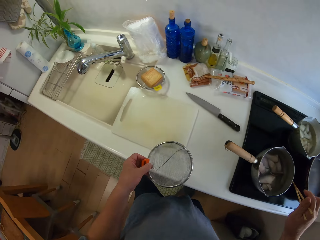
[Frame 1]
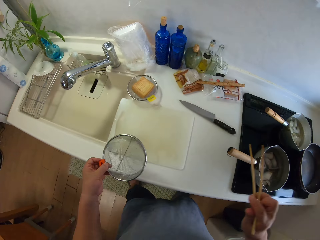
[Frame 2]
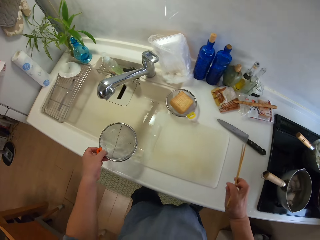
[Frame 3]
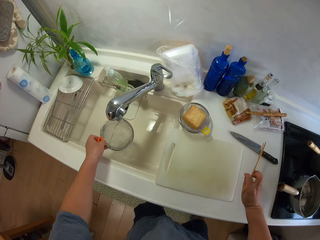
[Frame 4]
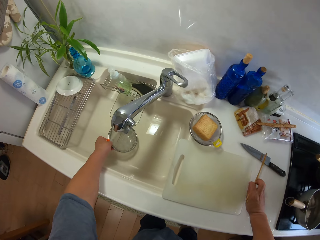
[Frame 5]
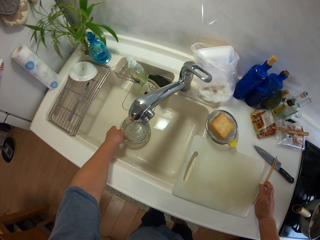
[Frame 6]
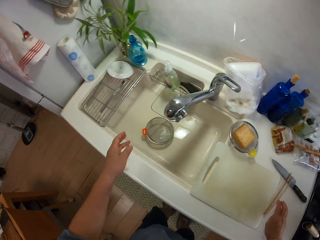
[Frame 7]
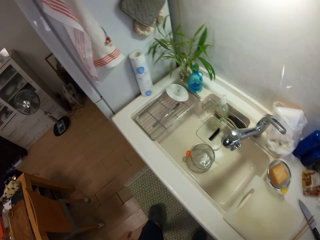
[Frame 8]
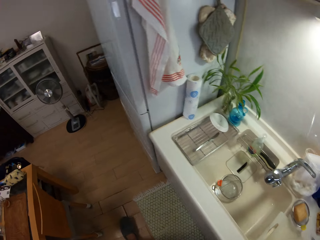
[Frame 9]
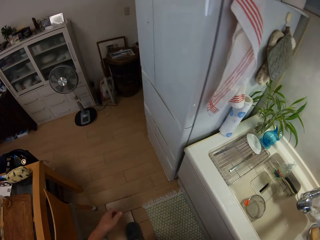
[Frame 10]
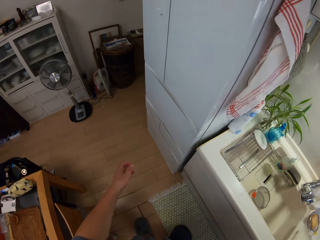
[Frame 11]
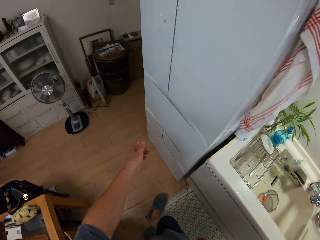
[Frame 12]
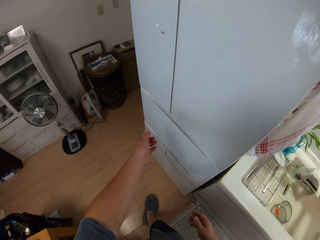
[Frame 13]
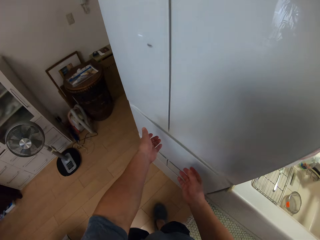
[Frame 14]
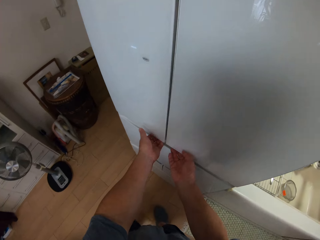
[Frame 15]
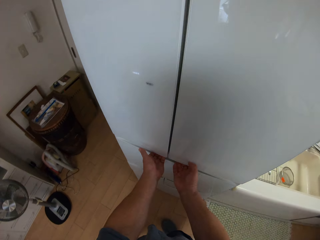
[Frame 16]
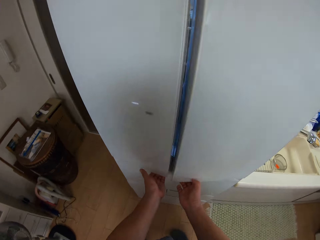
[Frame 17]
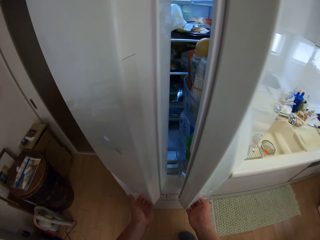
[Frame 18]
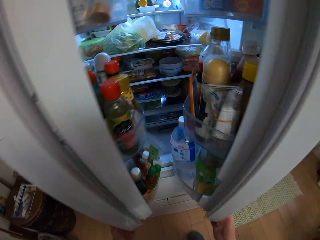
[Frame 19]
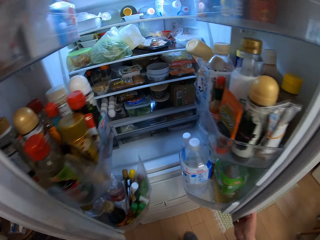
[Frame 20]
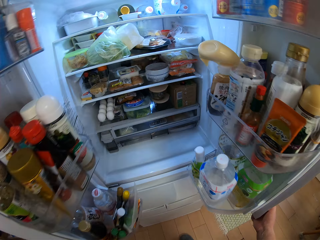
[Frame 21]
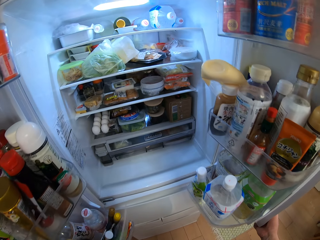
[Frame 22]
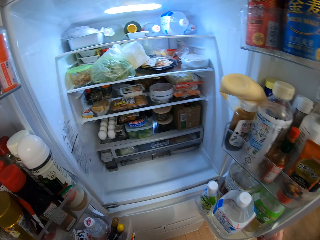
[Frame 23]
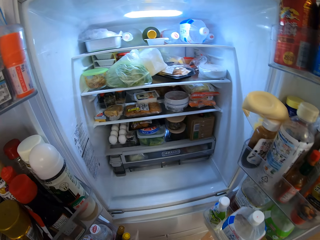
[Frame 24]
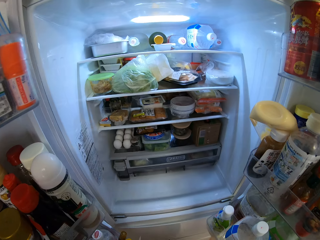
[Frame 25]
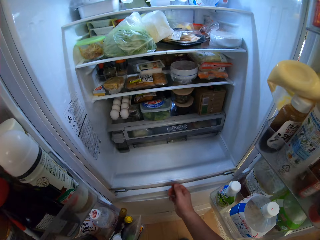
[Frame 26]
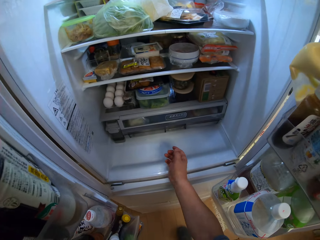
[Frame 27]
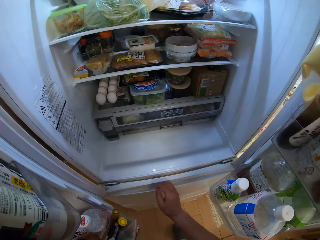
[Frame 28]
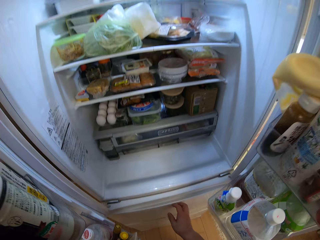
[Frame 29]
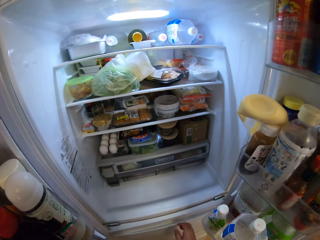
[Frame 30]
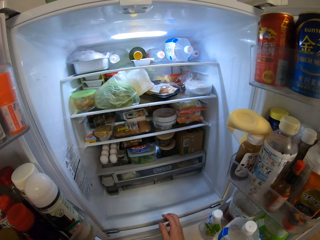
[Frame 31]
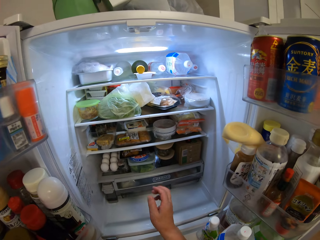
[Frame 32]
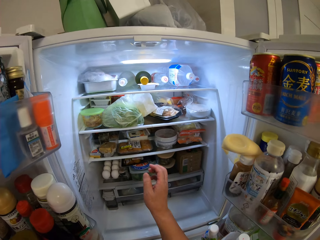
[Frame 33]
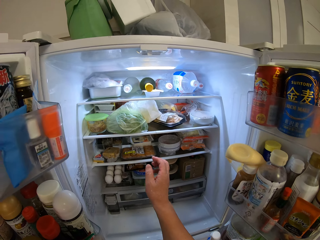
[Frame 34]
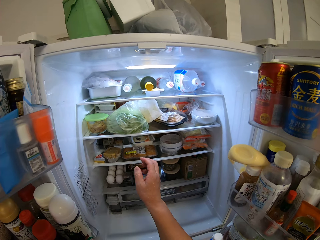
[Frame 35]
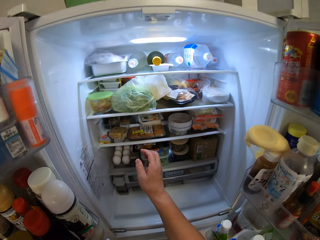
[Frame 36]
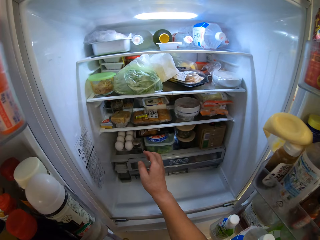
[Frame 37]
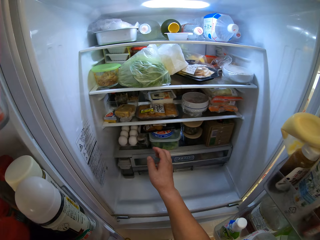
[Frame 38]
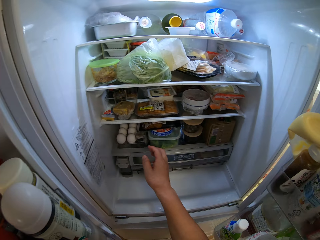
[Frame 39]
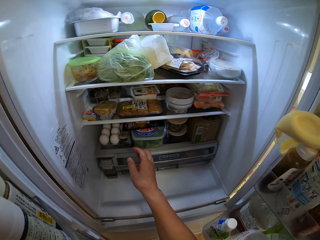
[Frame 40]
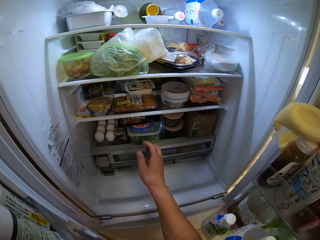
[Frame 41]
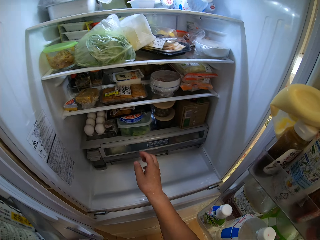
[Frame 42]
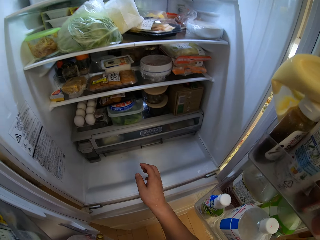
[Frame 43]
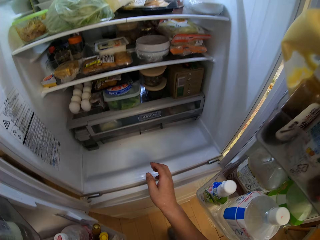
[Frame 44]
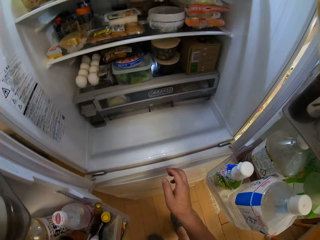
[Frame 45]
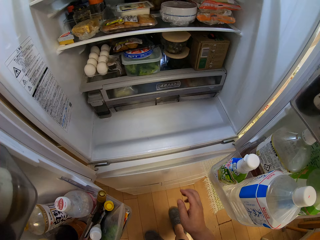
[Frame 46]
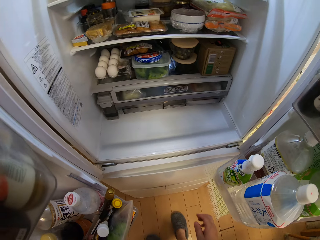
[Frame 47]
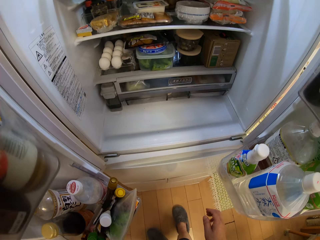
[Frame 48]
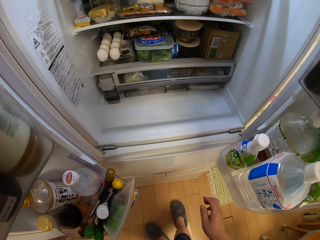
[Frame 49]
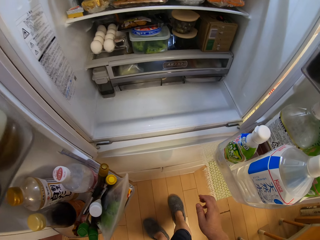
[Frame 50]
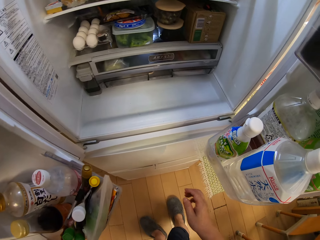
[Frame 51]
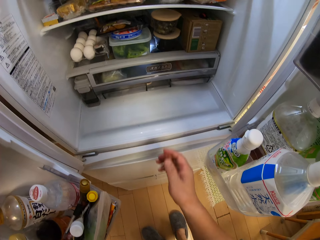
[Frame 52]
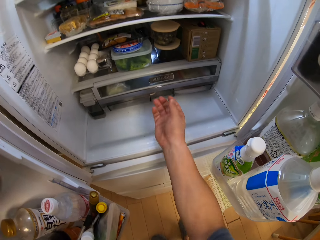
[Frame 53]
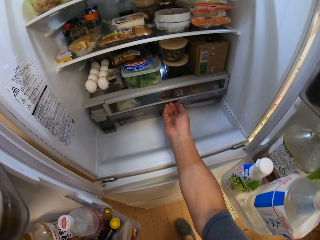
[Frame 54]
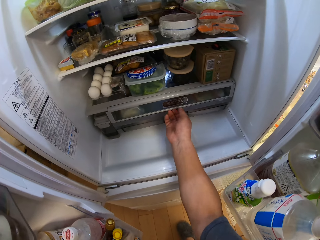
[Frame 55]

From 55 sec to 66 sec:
The camera wearer spreads the fish with the stick. He drops the stainless sieve in the sink and puts the stick down. He opens the freezer with his two hands. He moves the hand.

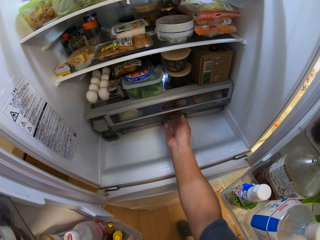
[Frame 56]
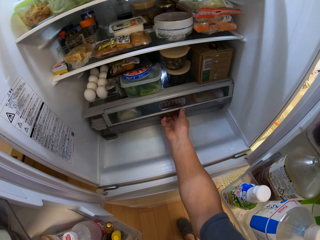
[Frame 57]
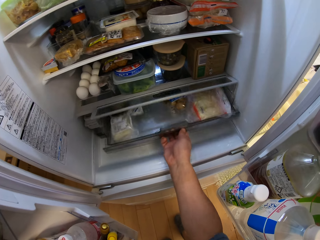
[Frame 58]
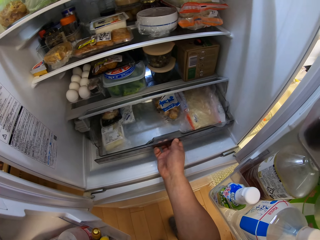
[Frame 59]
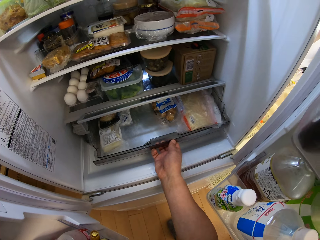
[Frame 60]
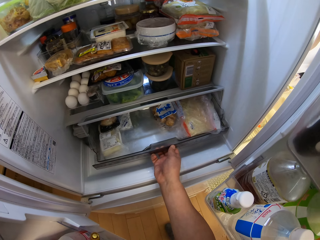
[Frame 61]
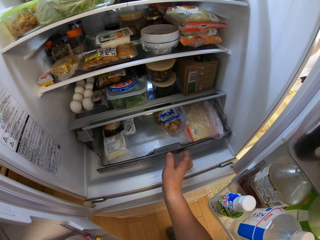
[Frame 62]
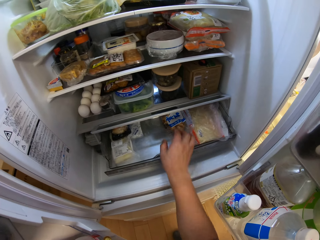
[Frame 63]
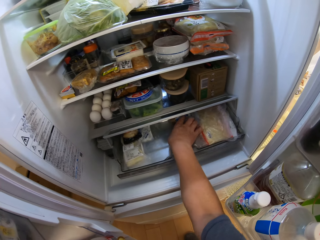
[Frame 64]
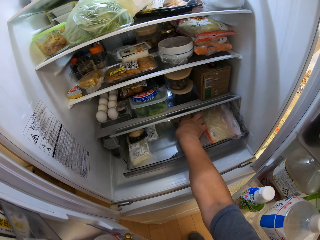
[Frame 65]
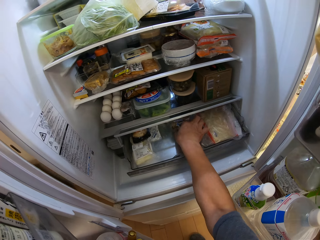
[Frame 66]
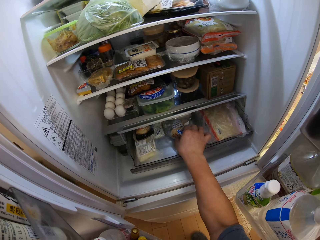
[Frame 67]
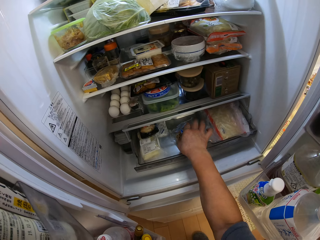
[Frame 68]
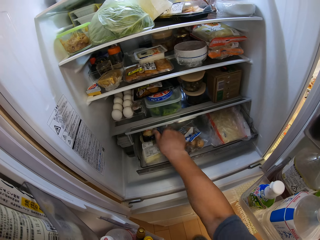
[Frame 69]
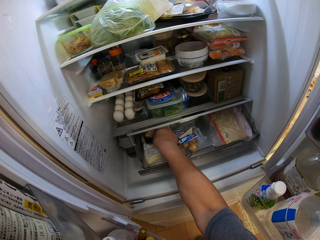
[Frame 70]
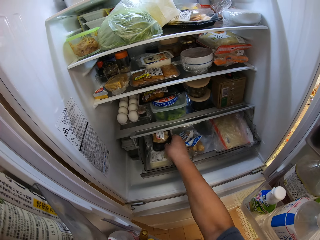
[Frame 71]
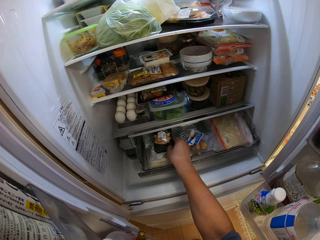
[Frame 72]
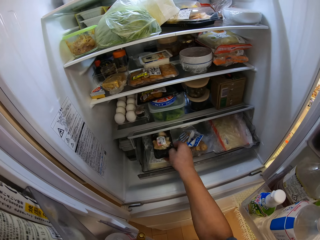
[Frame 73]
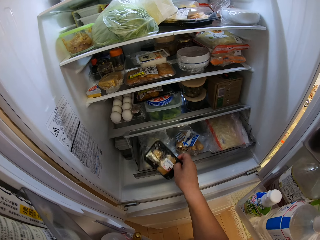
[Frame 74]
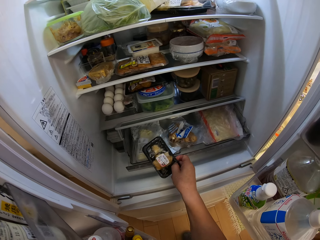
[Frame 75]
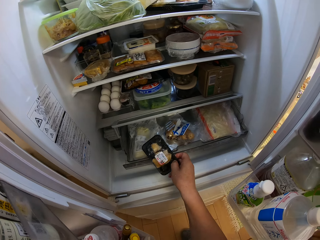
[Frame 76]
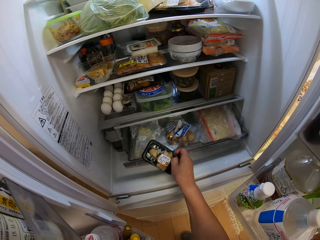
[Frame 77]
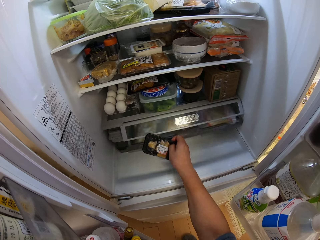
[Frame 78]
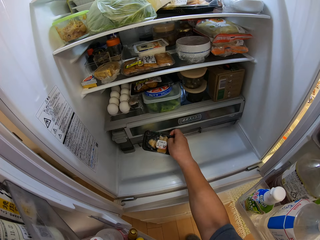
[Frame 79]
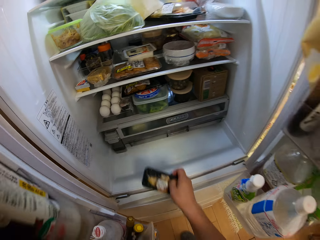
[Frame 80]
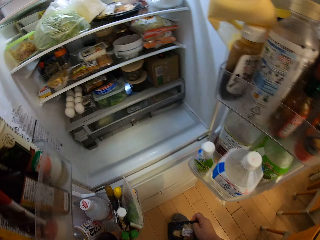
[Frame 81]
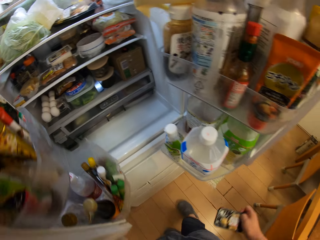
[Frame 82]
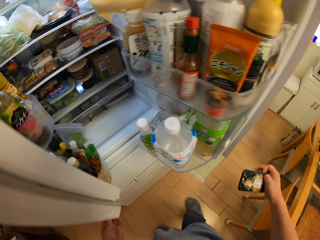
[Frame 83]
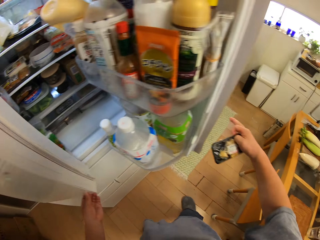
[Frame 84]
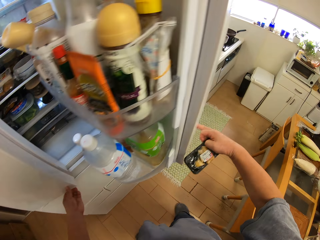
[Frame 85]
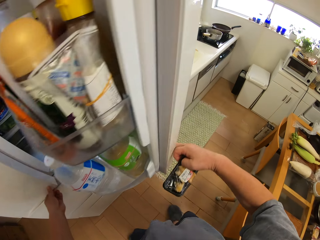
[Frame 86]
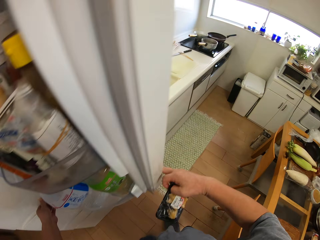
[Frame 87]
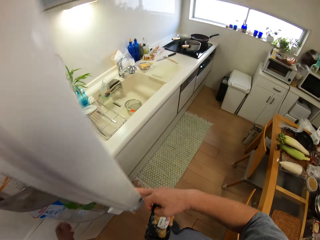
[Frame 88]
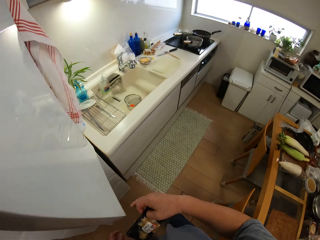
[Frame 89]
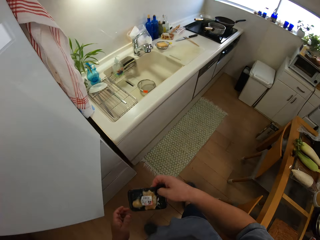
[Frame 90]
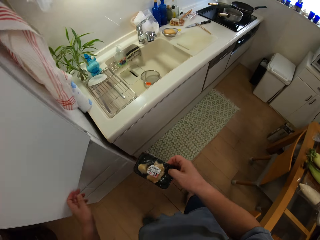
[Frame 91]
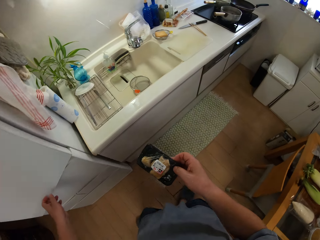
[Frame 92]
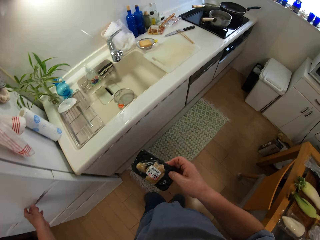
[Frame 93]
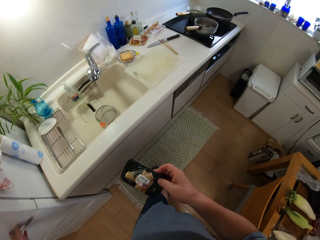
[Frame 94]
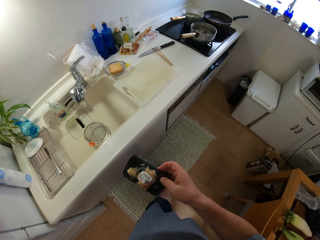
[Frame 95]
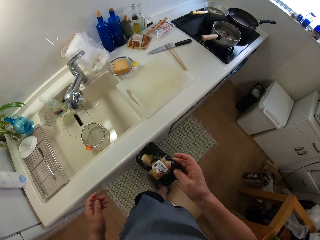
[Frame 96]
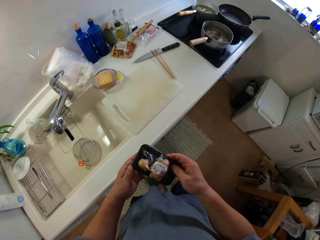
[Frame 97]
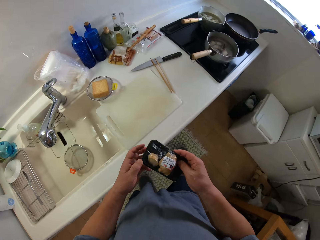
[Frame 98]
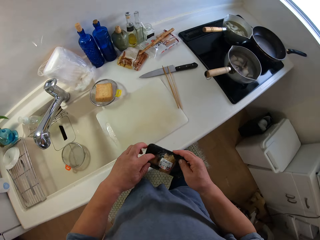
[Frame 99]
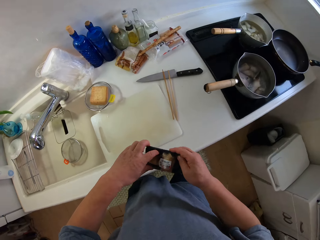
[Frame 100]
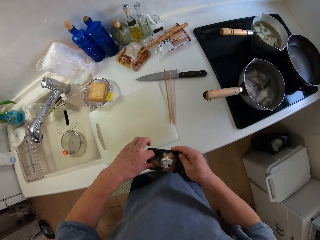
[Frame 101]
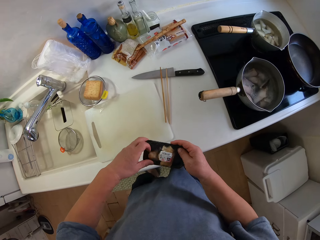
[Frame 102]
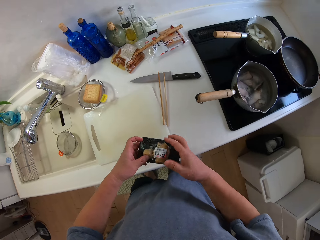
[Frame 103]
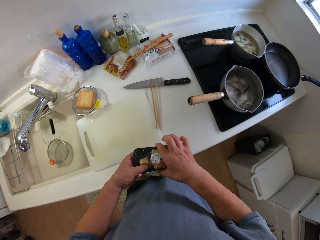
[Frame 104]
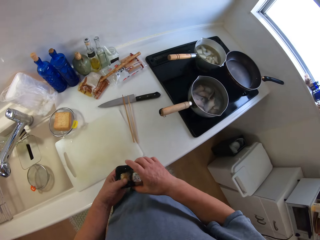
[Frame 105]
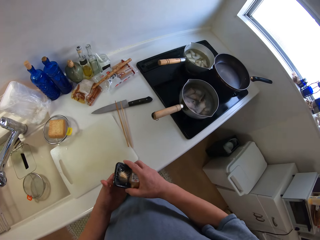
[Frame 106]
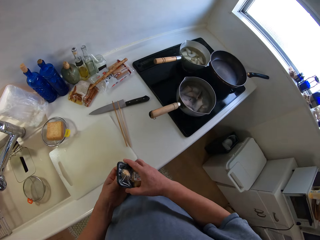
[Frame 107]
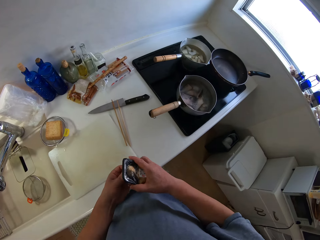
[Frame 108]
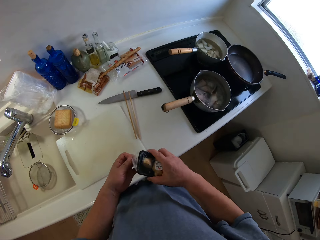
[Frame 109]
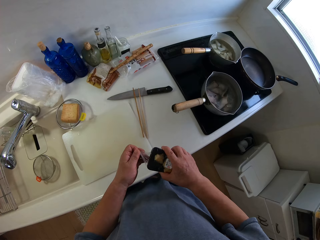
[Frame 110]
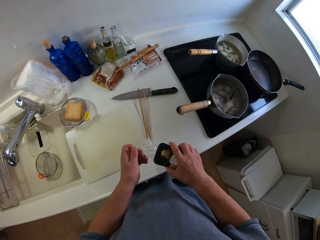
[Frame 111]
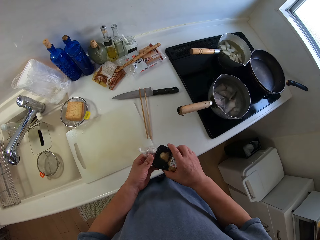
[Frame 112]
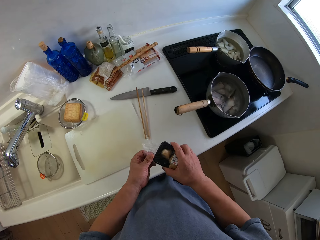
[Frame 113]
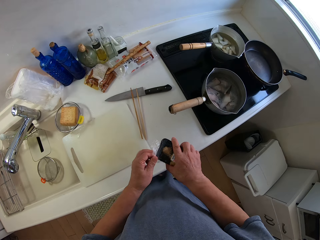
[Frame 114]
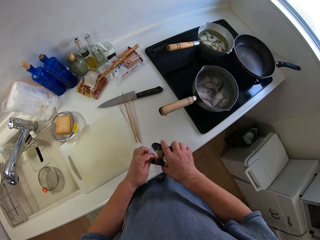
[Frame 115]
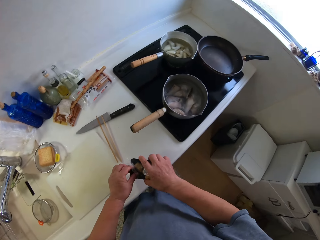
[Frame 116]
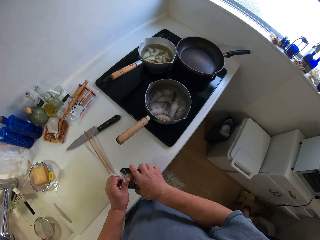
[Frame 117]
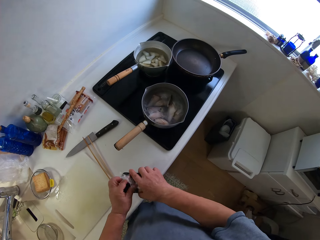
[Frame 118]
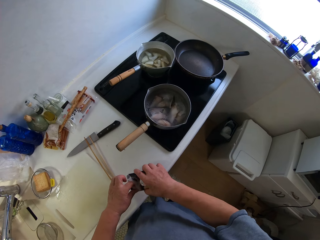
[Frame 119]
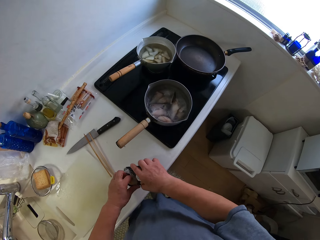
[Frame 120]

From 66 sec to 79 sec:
The camera wearer opens the drawer. He picks a packet. He takes out another pack of ginger from the freezer. He closes the drawer. He closes the freezer. He opens the pack of ginger with his two hands. He removes one ginger.
